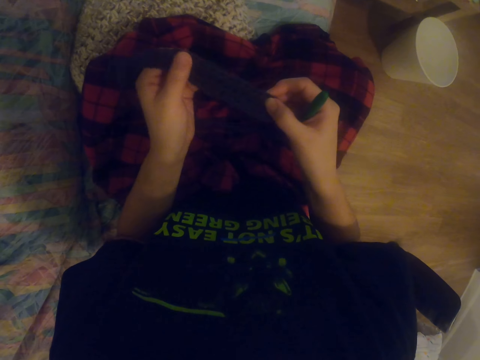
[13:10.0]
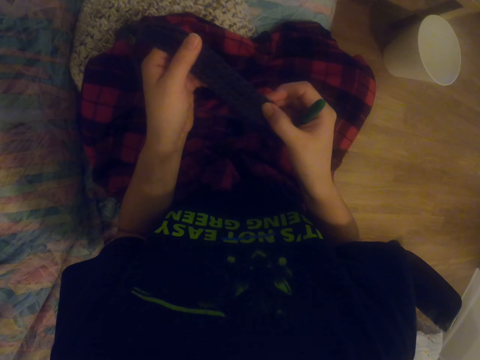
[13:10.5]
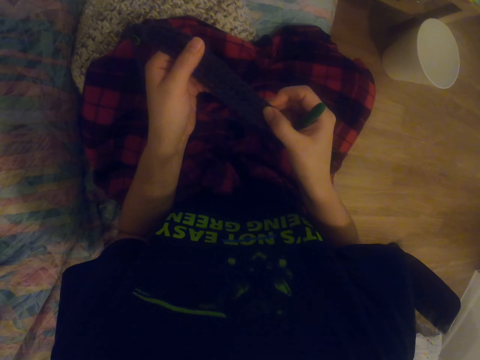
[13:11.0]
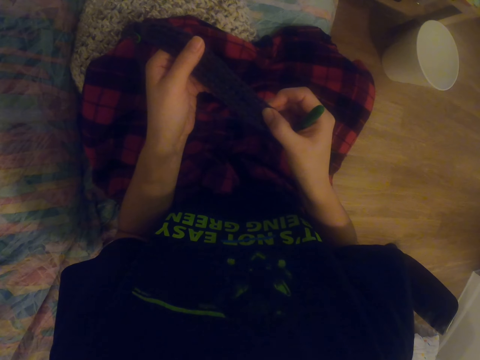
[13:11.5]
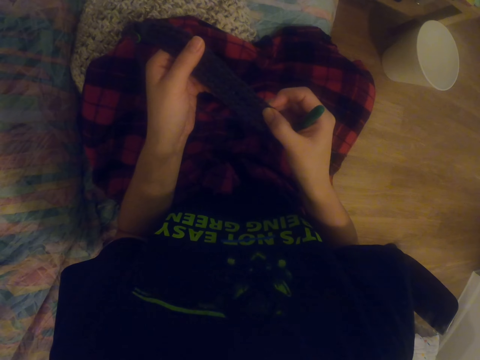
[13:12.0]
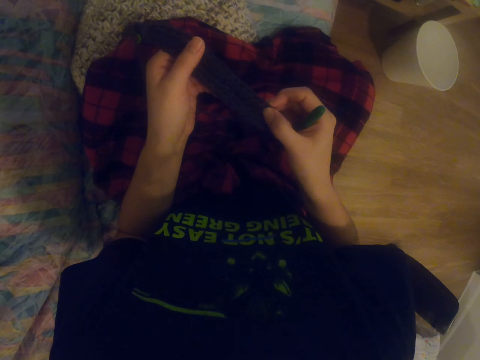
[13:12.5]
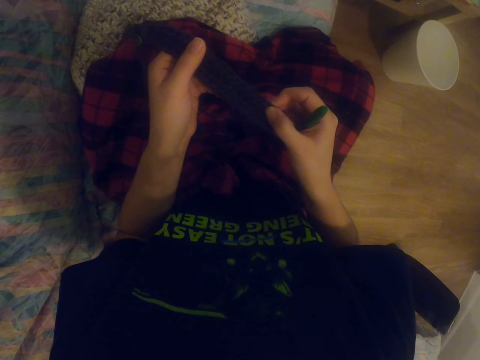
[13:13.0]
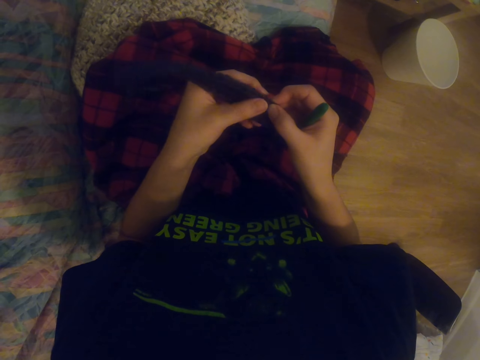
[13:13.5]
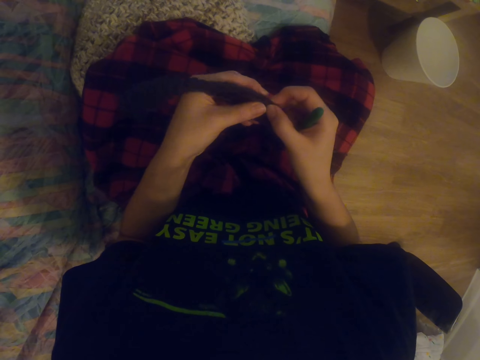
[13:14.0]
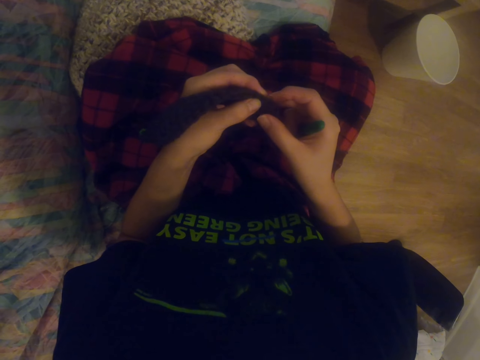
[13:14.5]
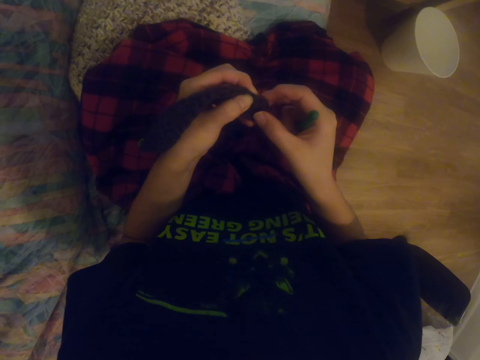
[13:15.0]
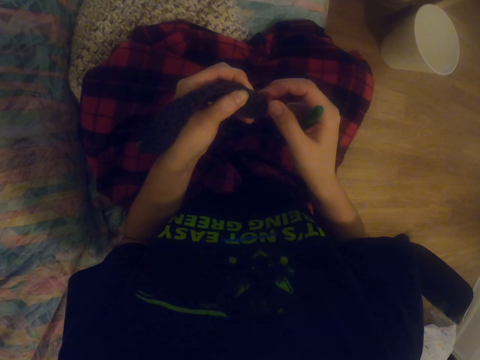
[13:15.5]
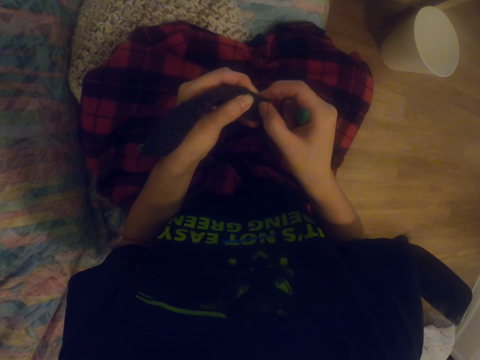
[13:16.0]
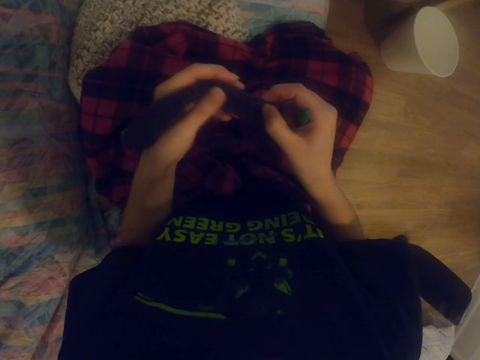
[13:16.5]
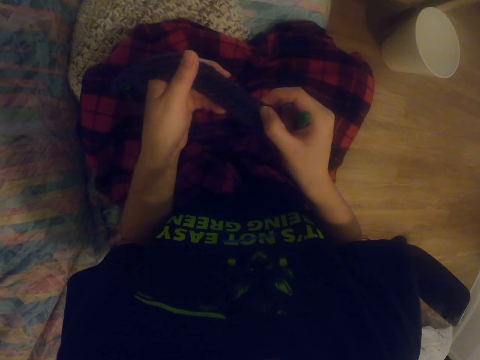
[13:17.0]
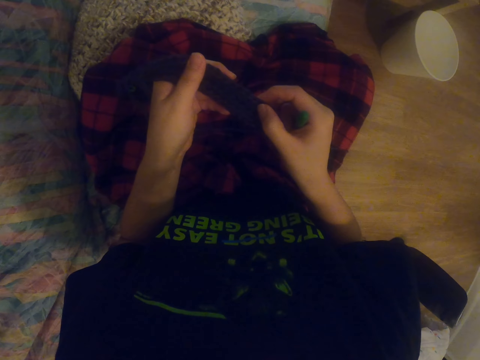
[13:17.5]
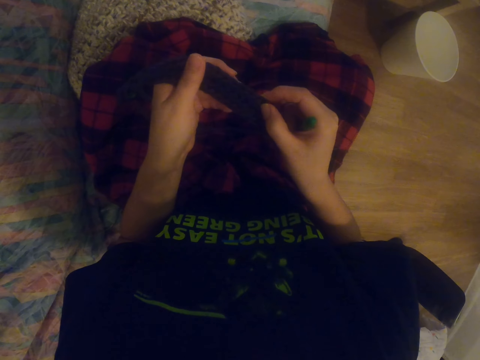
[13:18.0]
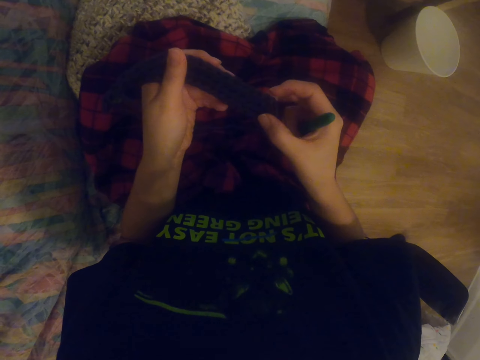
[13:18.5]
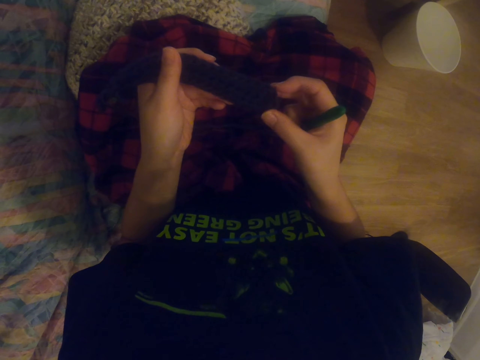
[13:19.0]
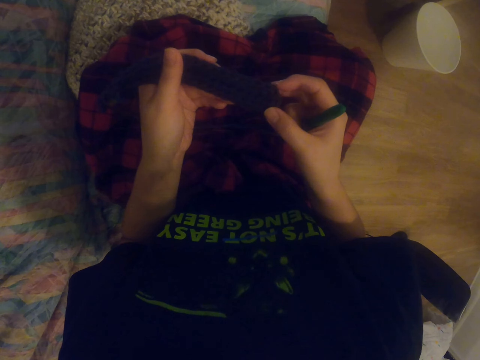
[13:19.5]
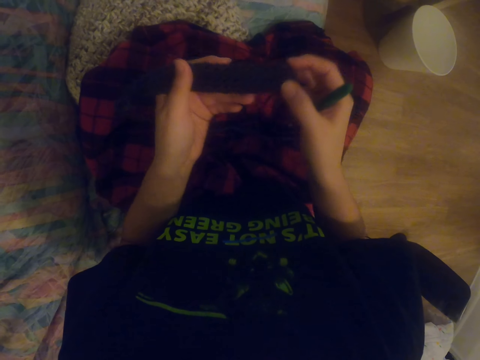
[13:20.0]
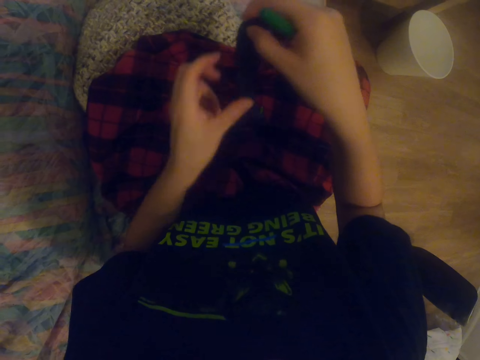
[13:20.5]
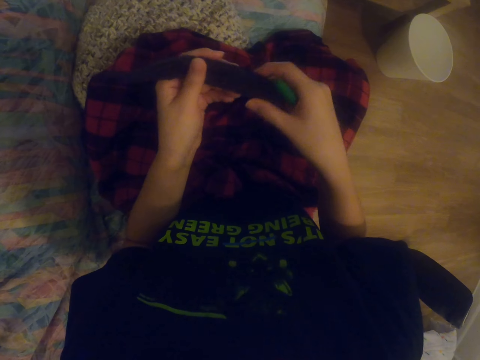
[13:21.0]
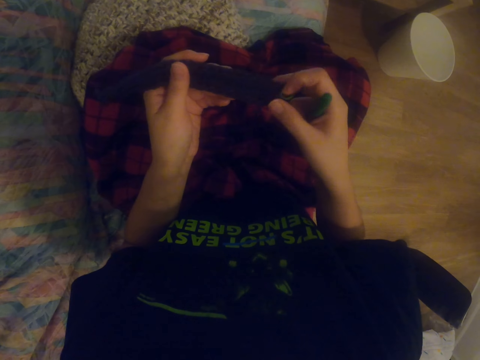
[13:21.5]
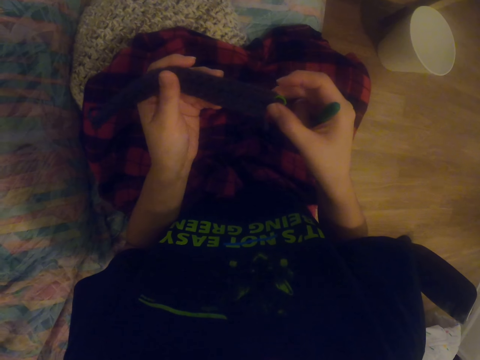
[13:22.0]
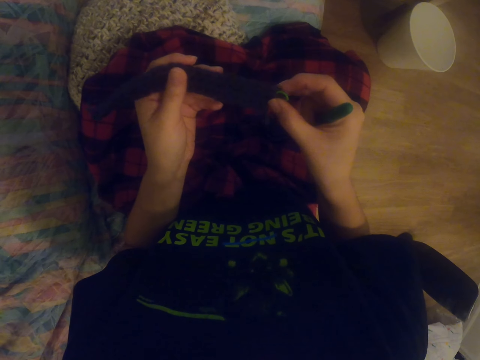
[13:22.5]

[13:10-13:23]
The camera wearer holds the sock. They press the sock. They press the sock again. They count the spaces on the fabric. They turn around. They rotate the fabric.

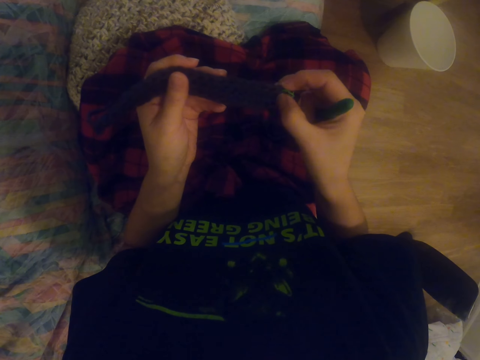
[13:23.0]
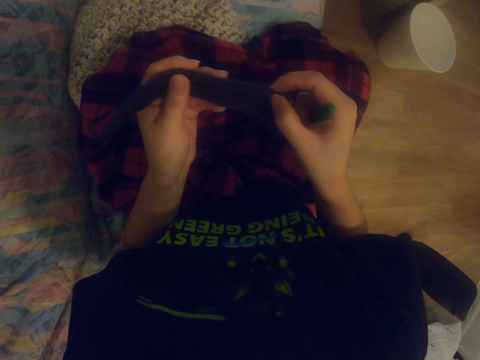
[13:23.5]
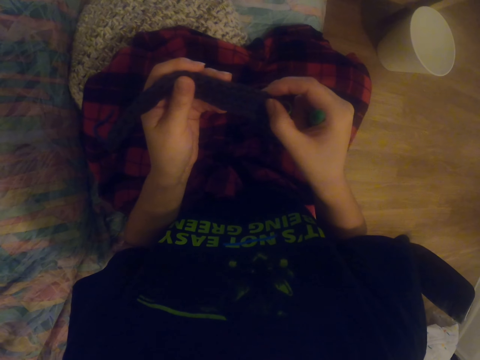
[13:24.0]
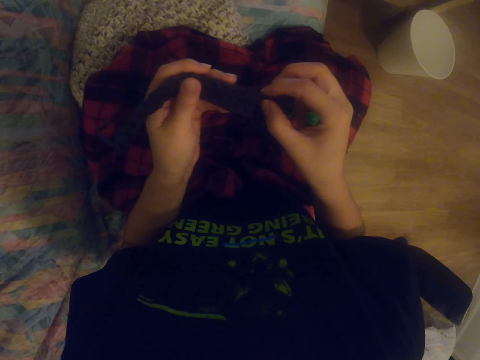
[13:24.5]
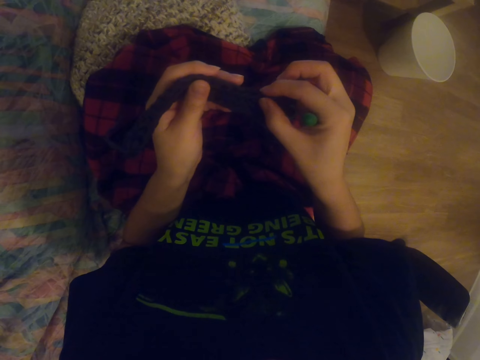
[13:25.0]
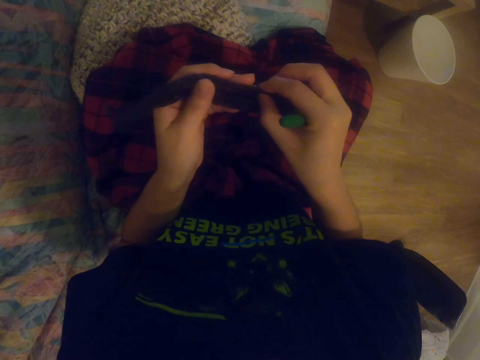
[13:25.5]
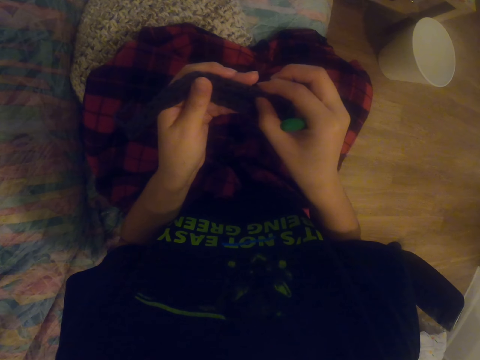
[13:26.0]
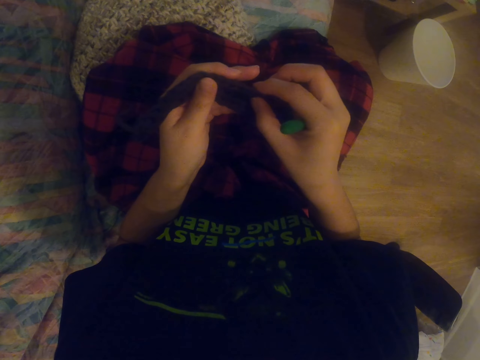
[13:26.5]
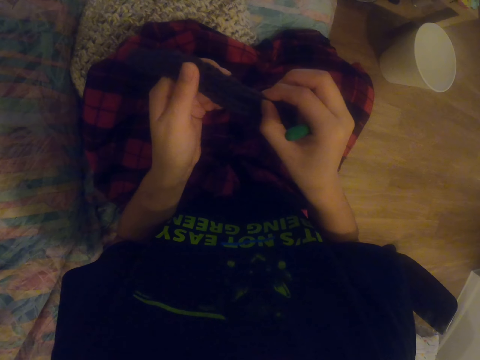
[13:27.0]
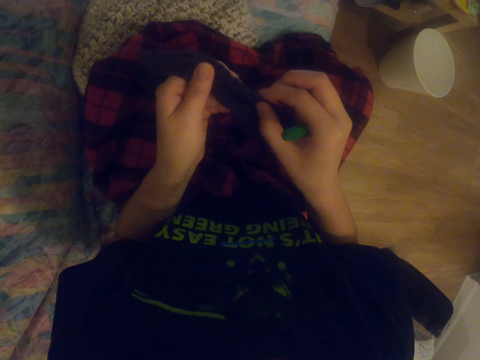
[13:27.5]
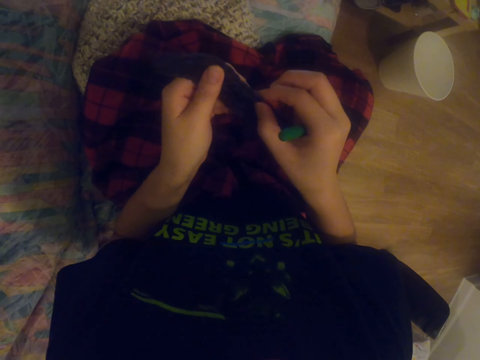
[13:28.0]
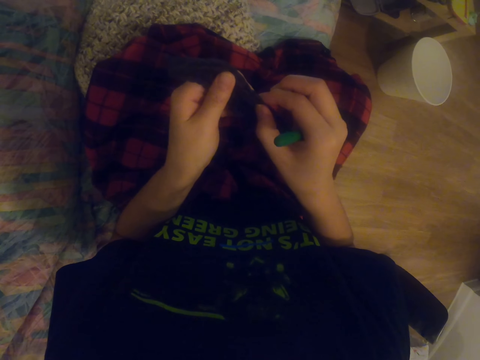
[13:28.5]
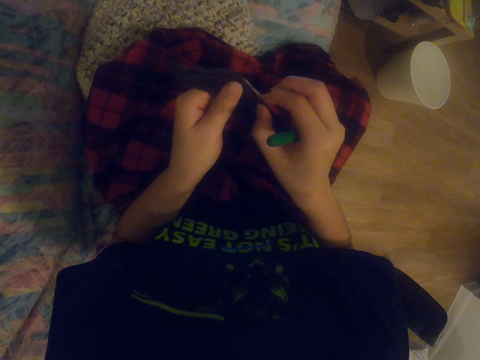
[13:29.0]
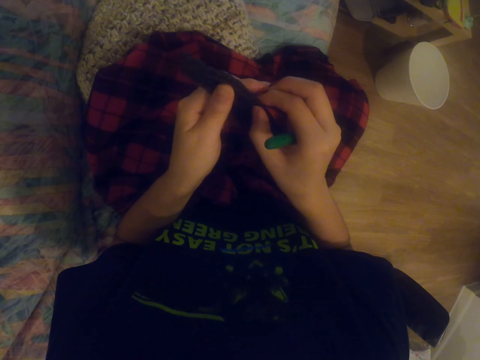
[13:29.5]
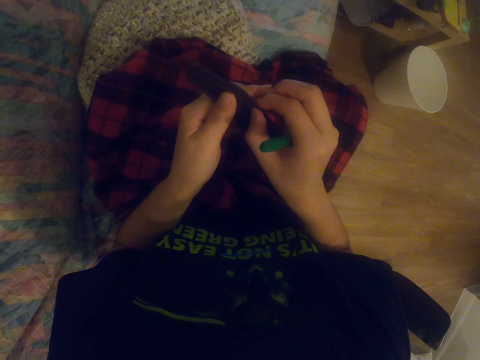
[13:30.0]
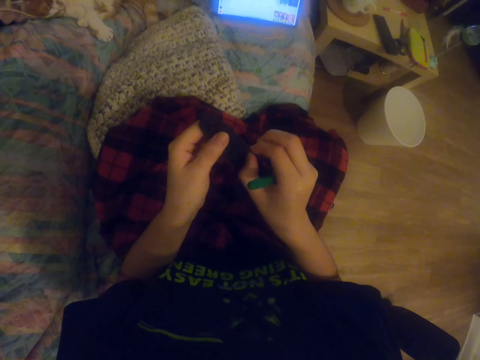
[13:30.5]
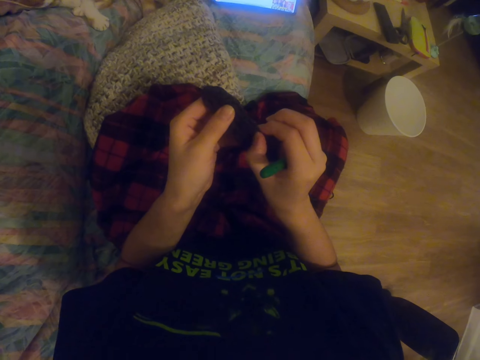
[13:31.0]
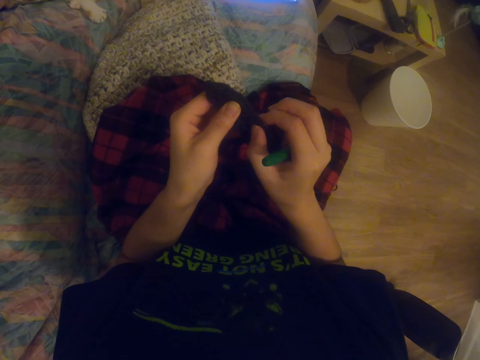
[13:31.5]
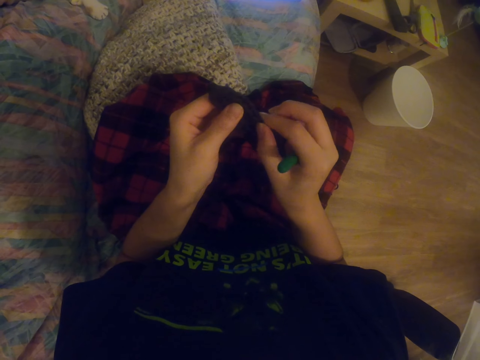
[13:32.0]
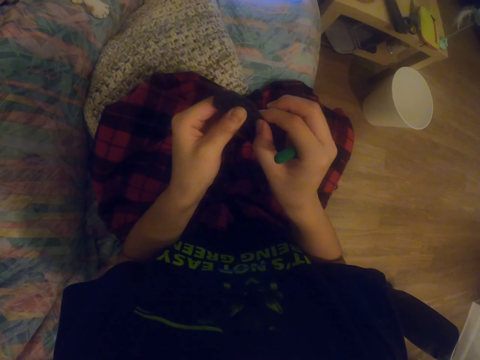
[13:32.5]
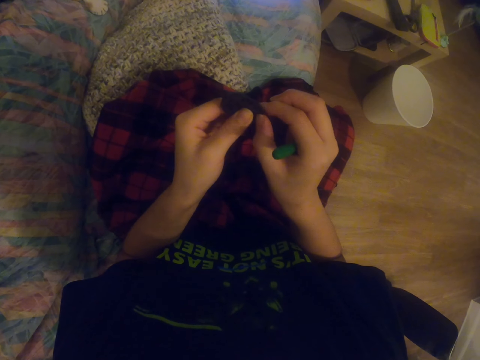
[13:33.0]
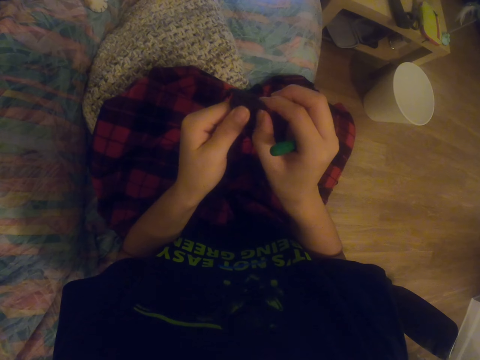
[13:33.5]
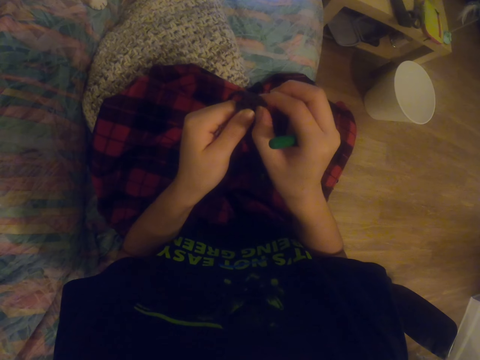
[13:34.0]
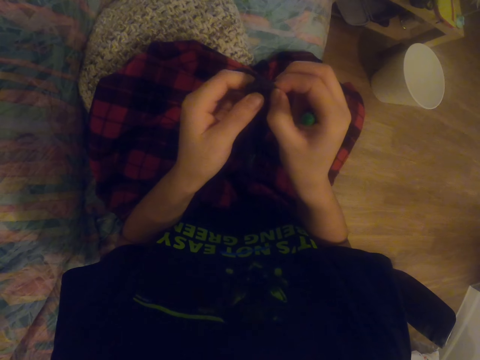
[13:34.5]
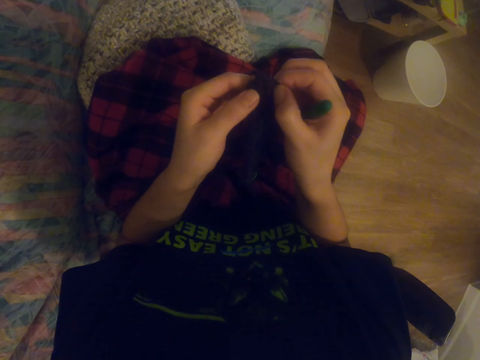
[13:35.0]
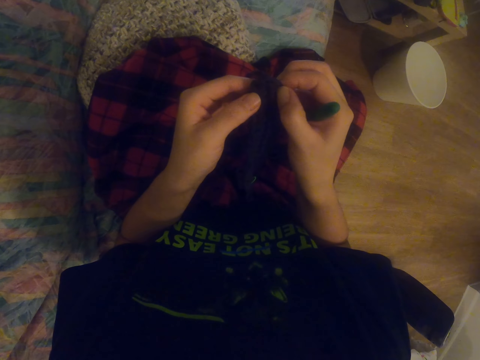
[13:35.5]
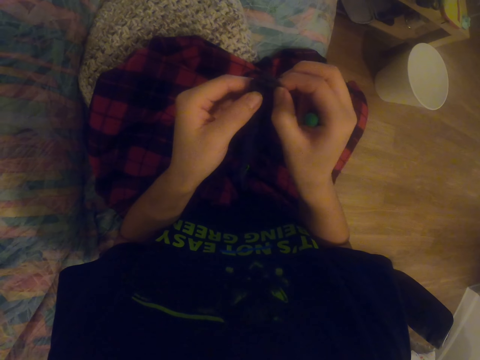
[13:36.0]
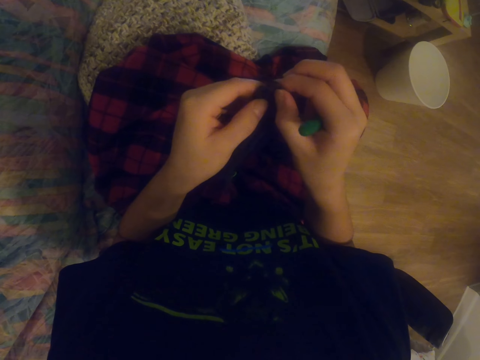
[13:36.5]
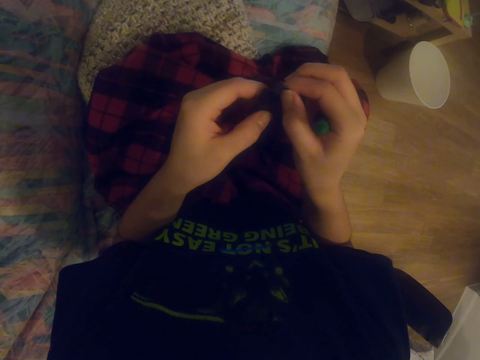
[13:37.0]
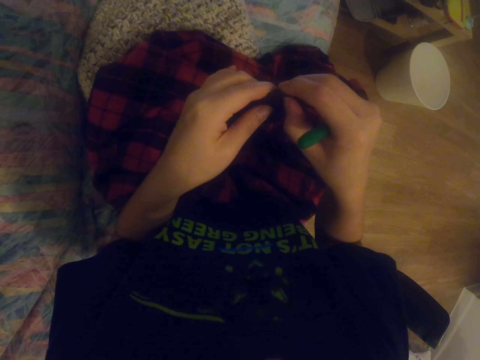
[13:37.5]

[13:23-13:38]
The camera wearer presses the sock. They count the spaces on the fabric. They press the sock. They press the sock again. They look around. They watch a video on the tablet. They press the sock. They press the sock again.
